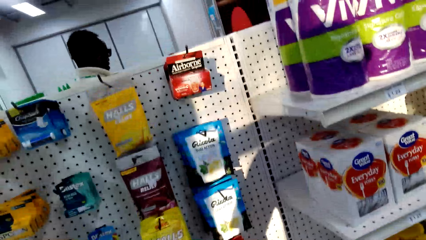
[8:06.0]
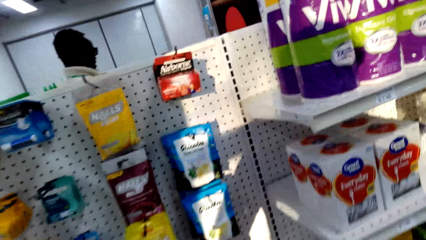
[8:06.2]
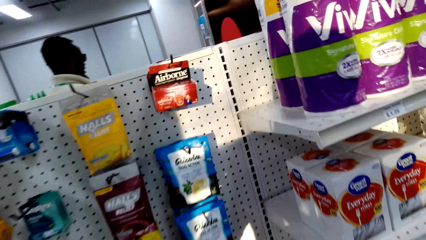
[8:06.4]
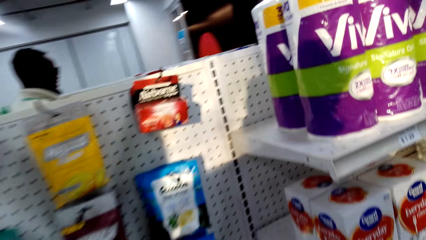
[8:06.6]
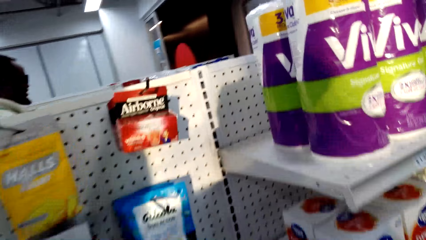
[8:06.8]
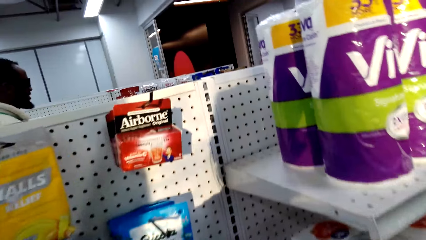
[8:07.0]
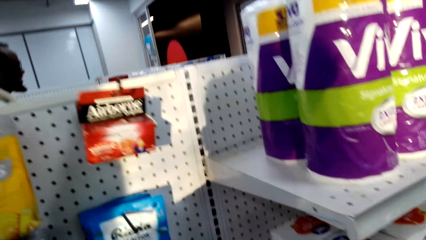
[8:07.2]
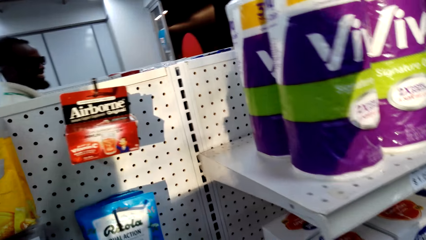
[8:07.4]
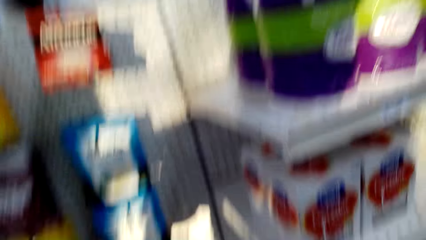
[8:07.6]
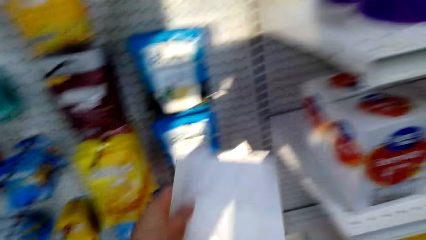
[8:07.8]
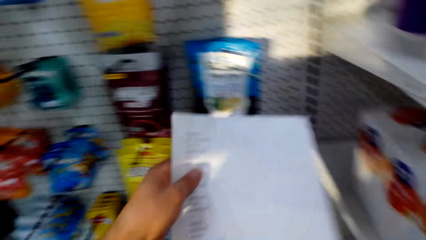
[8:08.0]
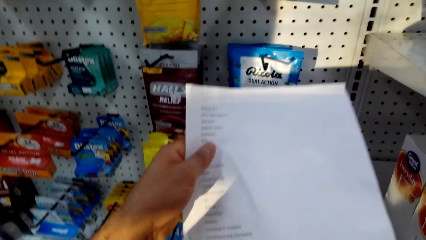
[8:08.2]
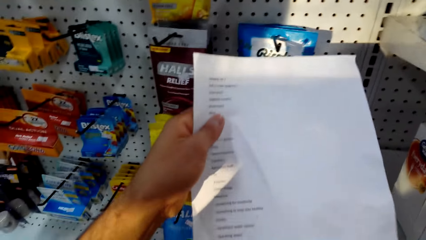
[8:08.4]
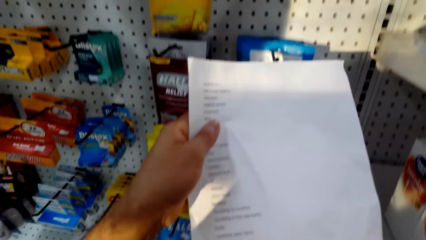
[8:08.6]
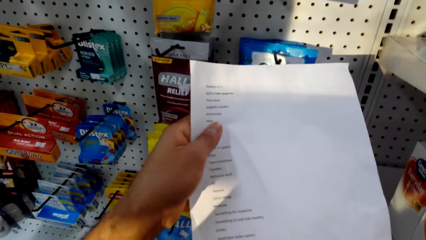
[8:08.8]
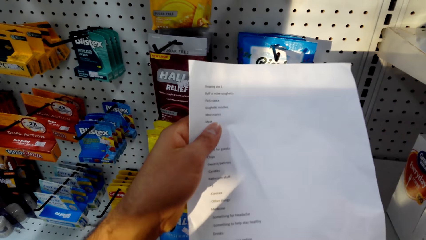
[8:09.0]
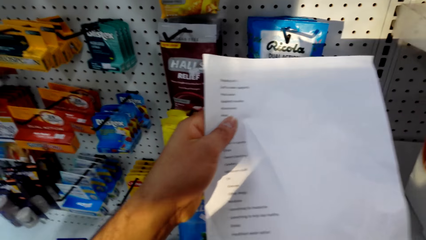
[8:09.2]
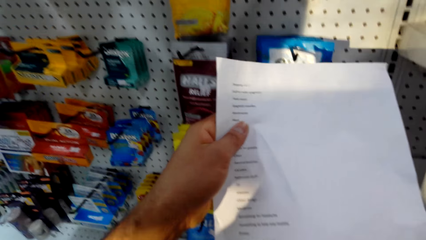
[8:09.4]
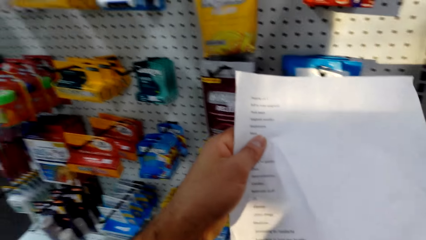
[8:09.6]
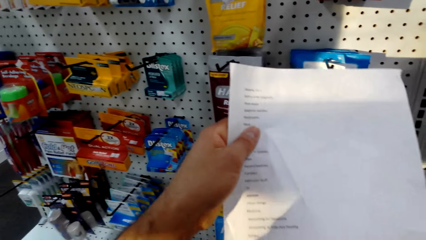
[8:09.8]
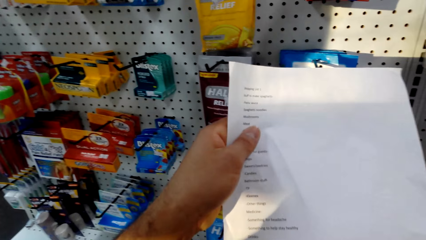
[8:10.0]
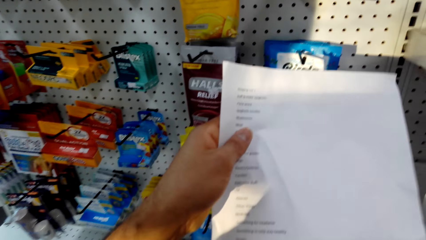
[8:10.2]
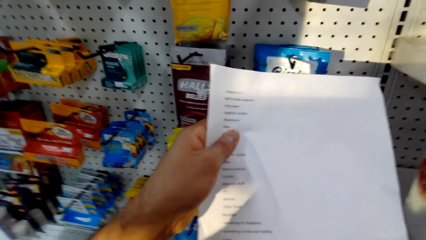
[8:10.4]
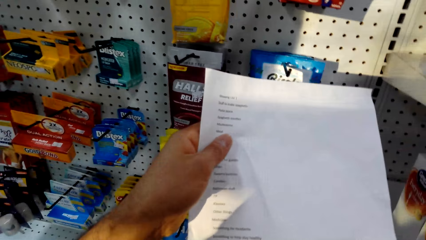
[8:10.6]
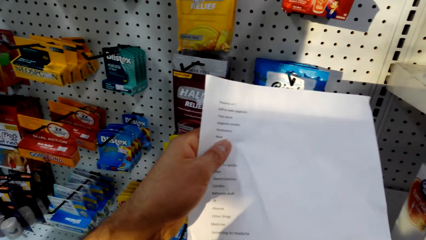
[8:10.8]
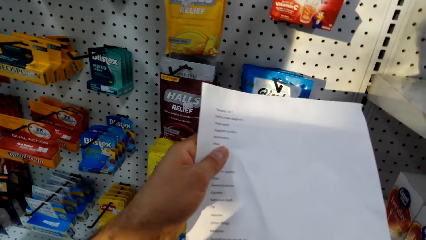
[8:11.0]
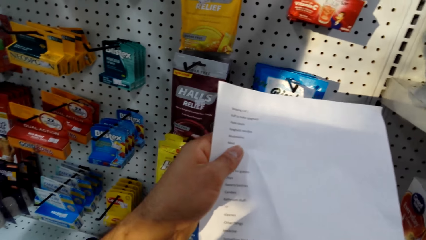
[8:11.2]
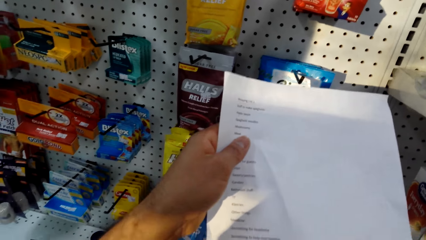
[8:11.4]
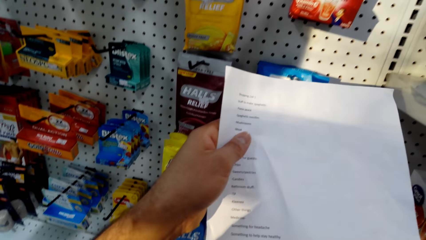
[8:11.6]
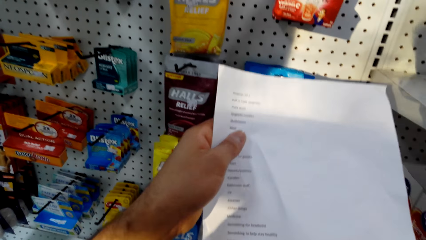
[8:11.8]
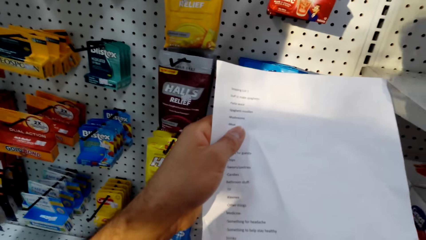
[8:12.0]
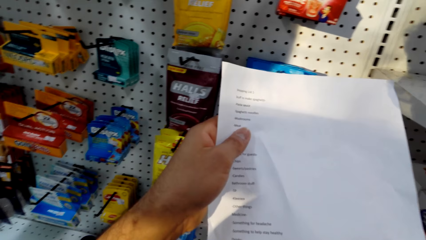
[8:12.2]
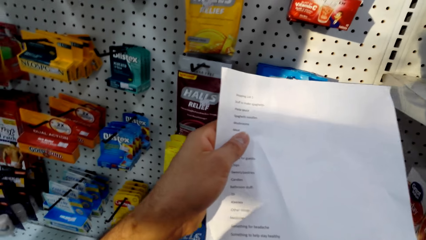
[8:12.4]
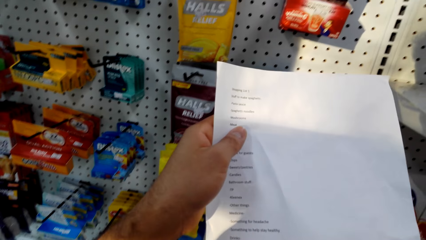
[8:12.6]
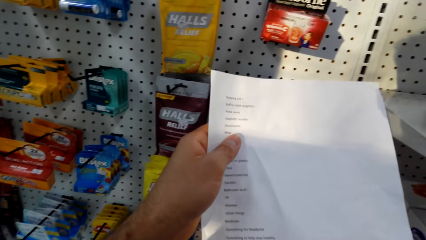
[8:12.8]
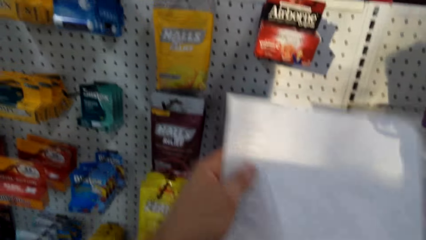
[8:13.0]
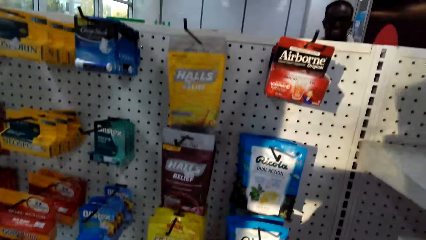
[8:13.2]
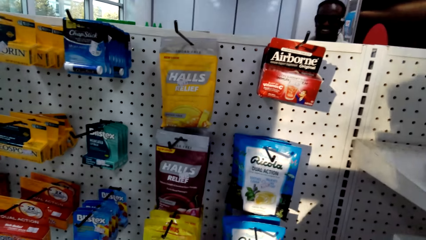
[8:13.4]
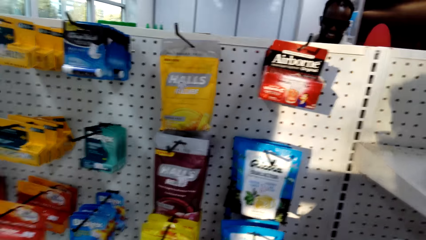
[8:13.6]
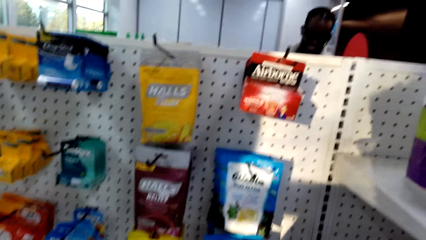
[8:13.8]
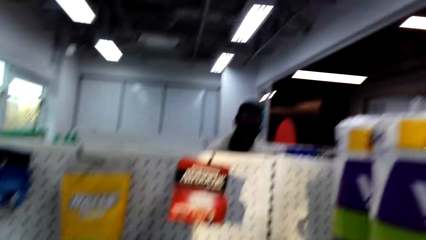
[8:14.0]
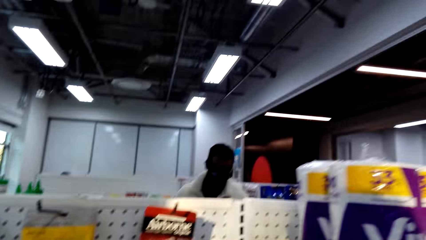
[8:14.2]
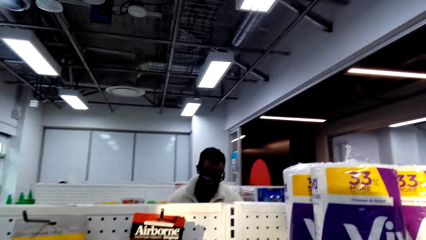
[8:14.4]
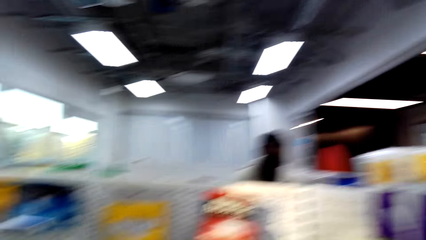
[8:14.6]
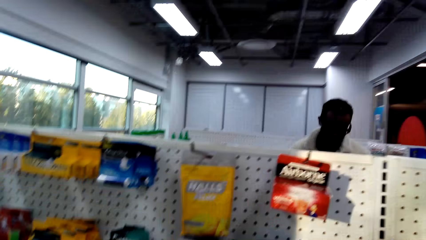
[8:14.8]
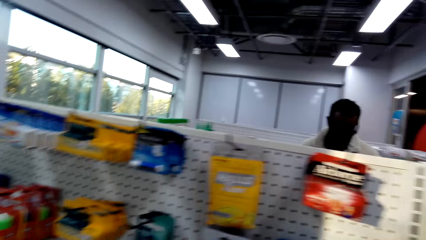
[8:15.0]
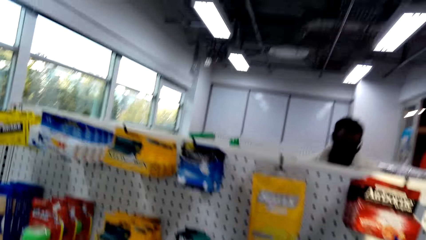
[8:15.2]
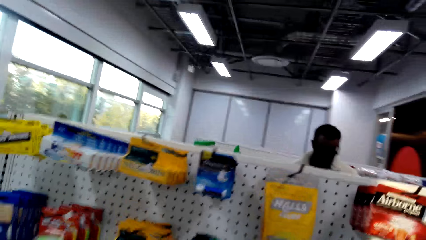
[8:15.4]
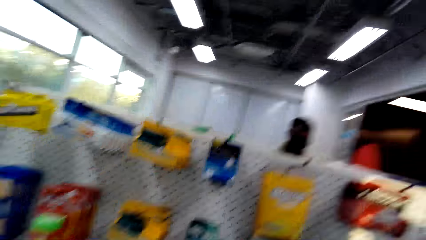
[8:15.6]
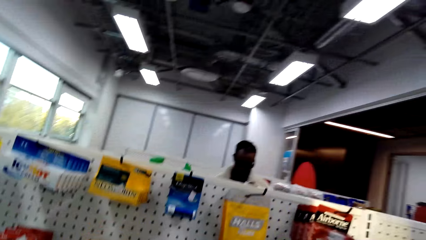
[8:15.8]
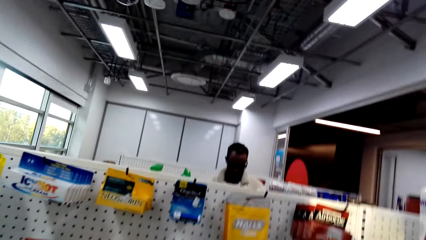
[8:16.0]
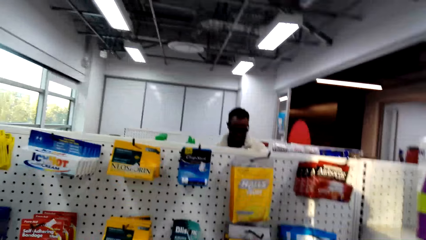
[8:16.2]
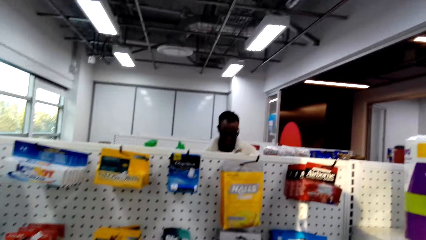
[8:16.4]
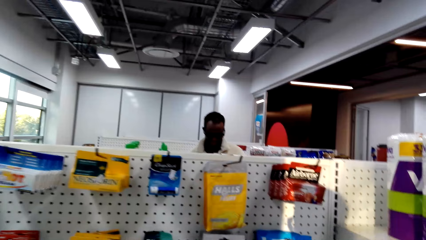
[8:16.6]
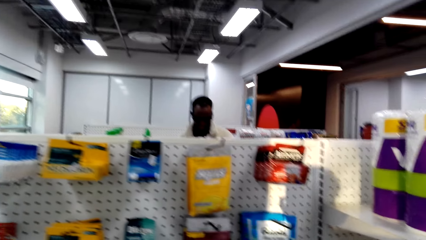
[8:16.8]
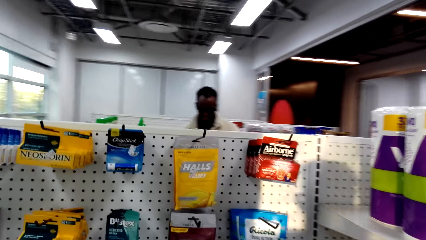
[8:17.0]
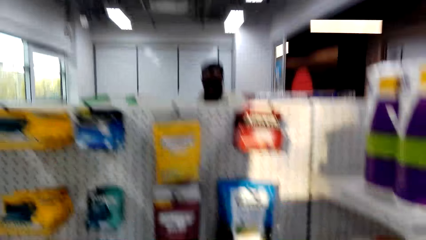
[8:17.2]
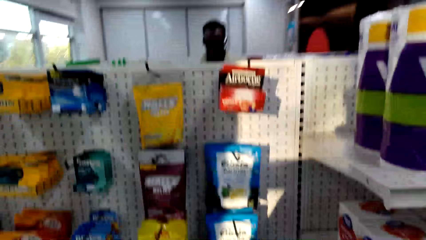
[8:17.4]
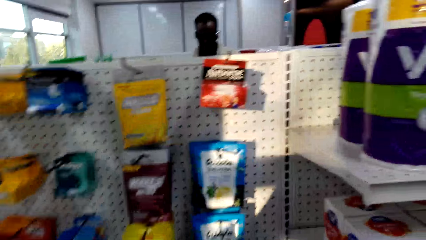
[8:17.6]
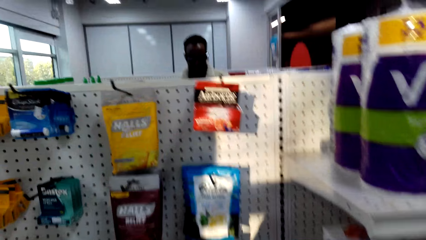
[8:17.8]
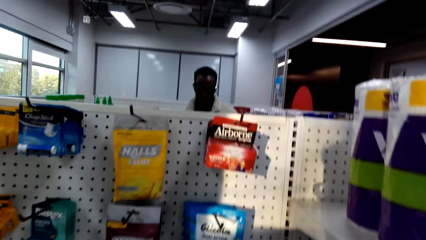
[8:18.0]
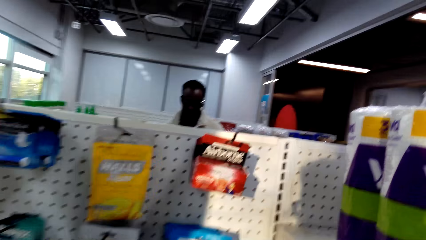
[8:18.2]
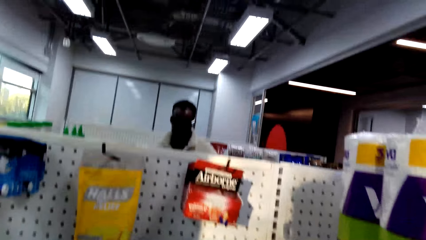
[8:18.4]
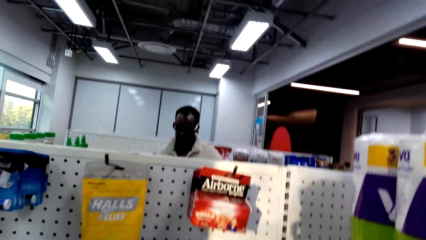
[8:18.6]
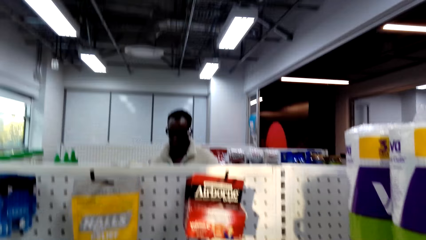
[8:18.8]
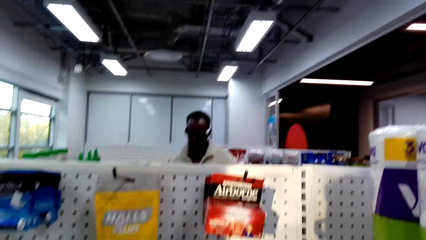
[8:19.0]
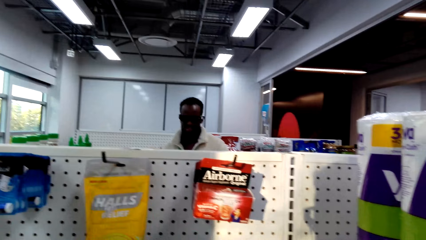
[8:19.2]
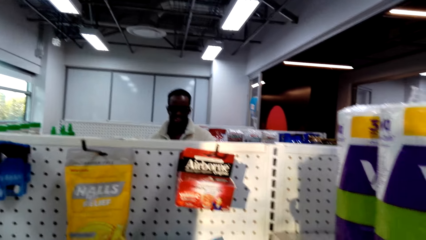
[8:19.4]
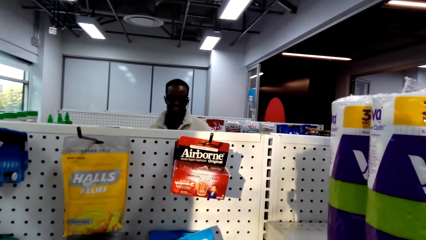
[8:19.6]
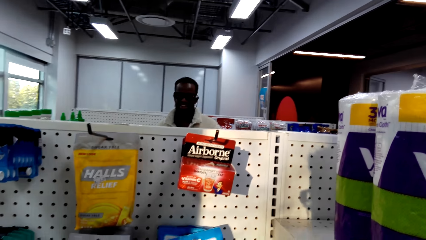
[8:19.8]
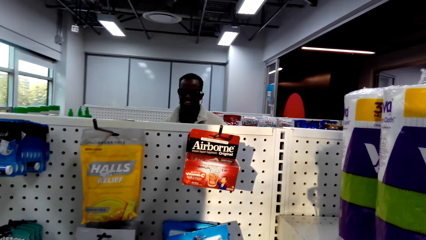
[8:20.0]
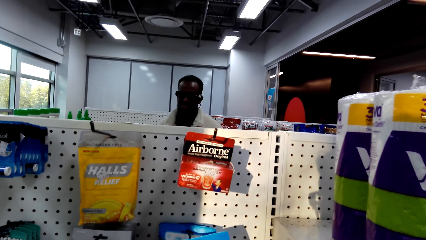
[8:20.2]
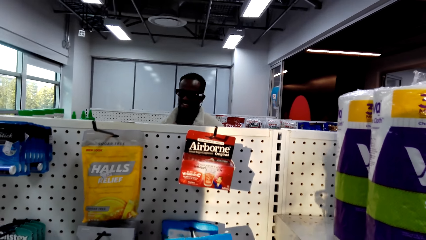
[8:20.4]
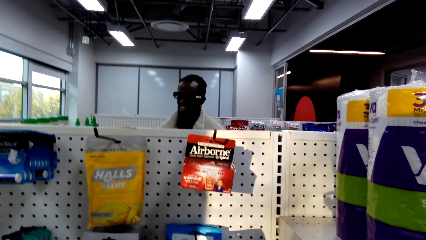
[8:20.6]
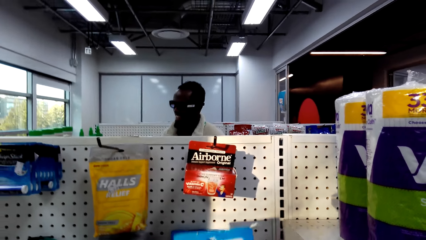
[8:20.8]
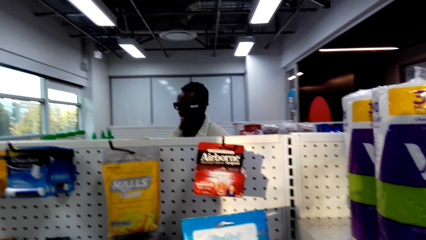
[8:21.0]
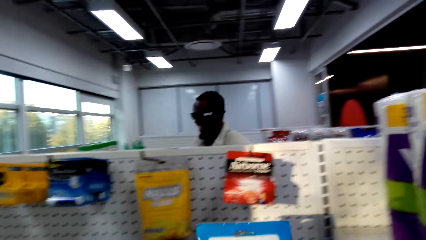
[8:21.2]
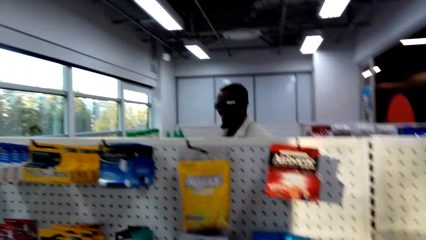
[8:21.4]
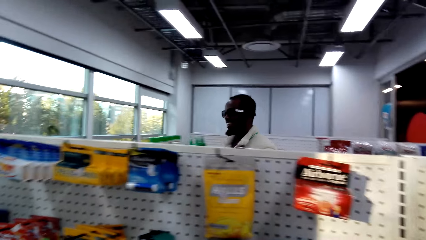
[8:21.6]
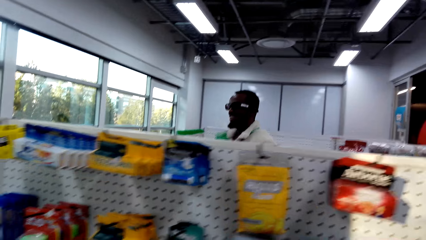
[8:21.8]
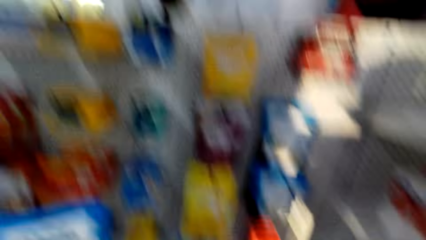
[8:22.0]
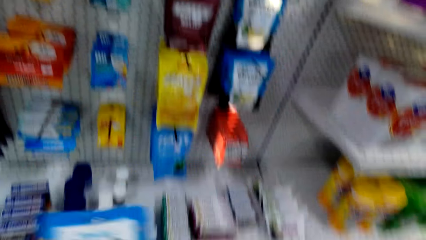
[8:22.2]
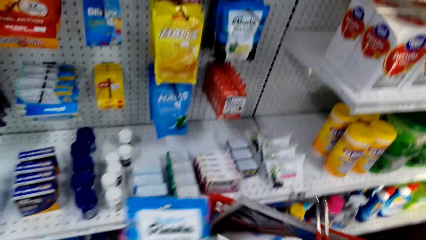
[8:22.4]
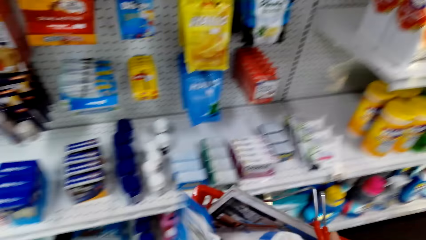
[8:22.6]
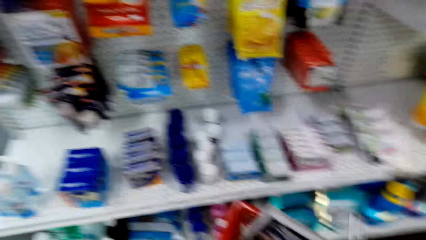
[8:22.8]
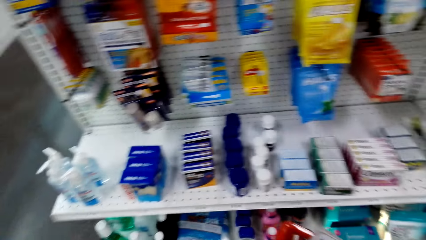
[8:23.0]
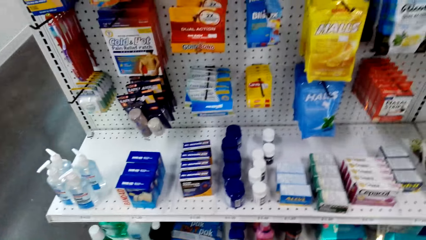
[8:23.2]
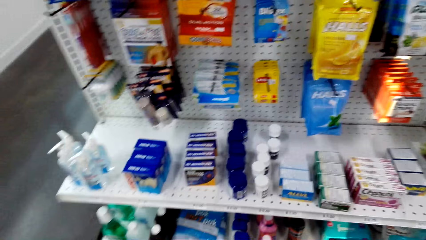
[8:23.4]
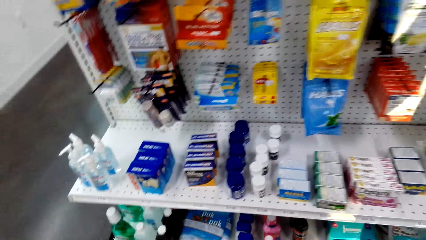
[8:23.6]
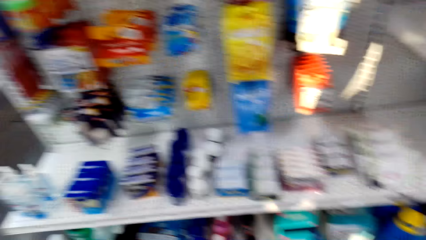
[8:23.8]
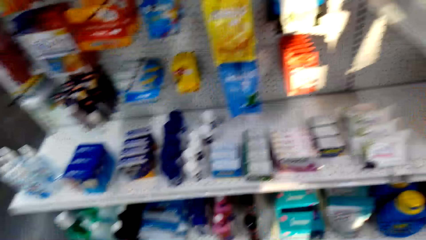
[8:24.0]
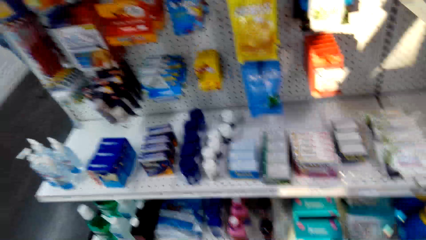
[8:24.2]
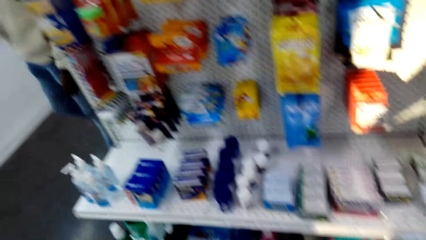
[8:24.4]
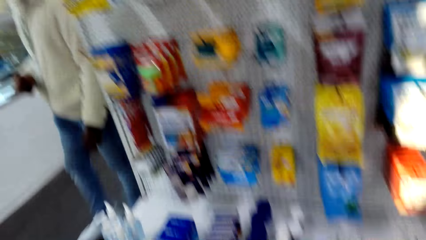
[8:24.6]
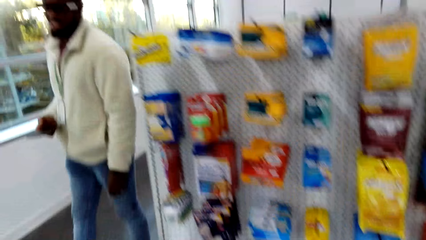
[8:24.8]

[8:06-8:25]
The camera wearer looks at the shopping list. They talk to a man. The camera wearer looks at the items hanged on a board. They pick an item from the board. They look at the products. They put the item in the basket.
